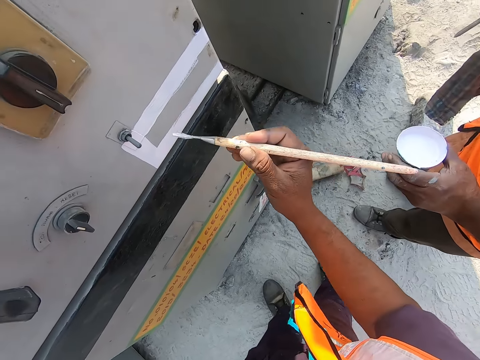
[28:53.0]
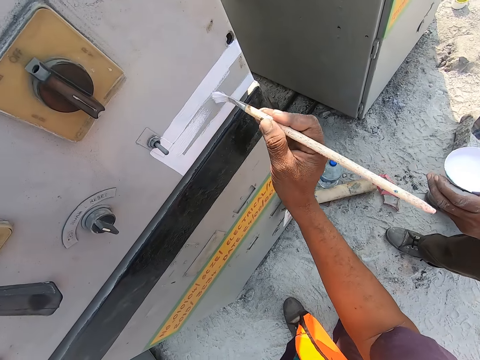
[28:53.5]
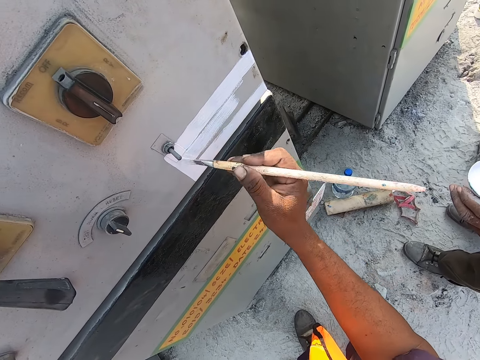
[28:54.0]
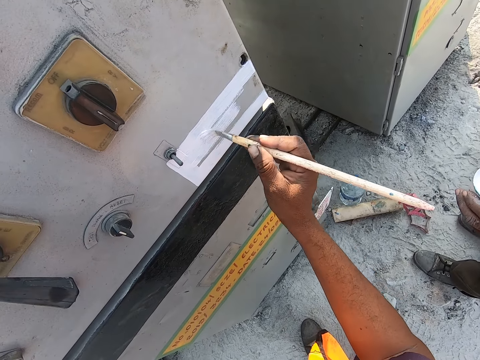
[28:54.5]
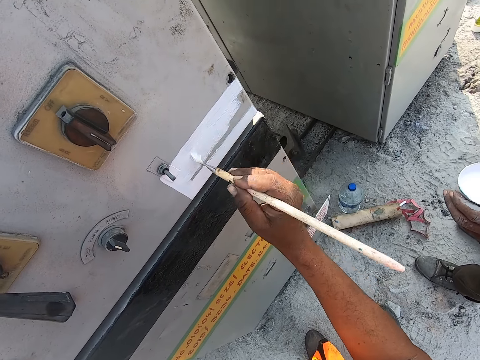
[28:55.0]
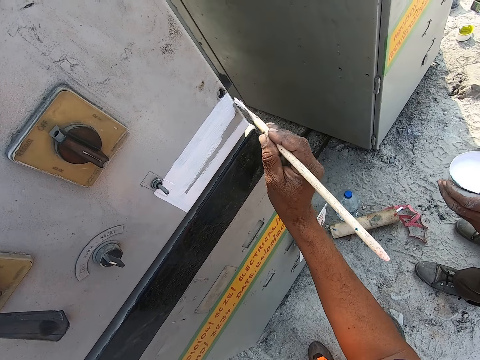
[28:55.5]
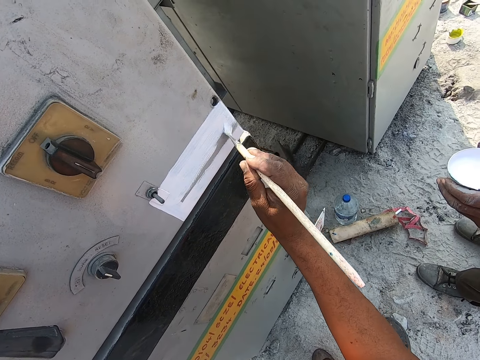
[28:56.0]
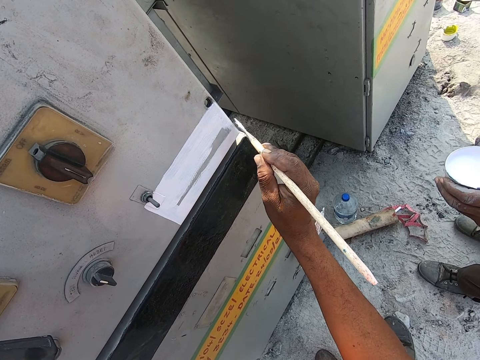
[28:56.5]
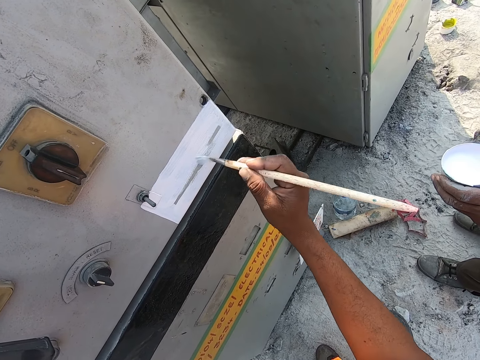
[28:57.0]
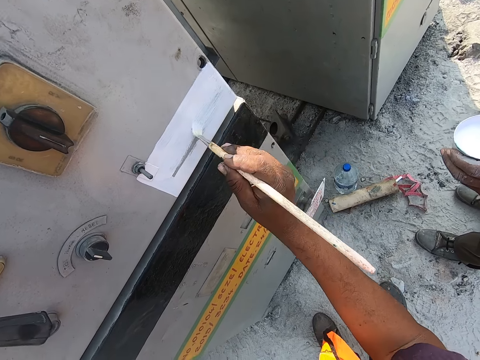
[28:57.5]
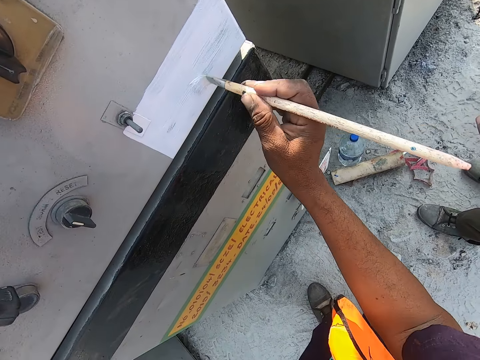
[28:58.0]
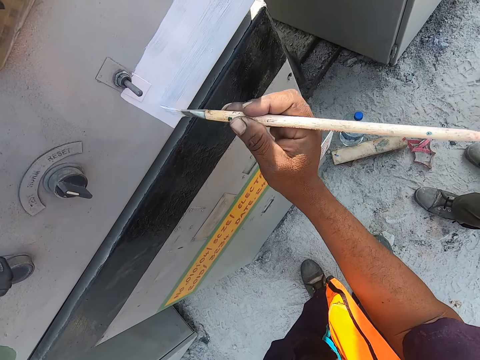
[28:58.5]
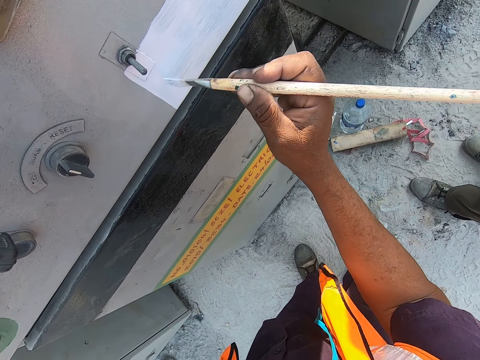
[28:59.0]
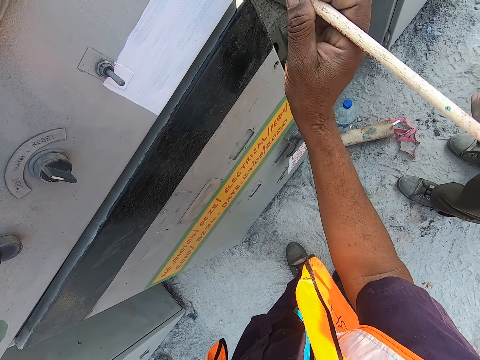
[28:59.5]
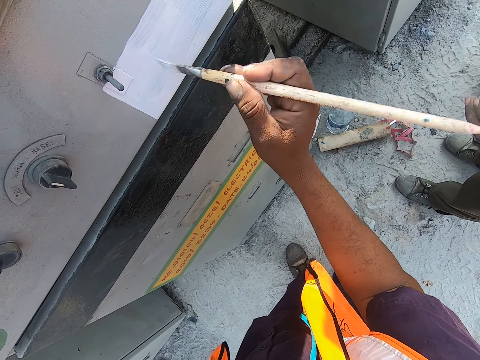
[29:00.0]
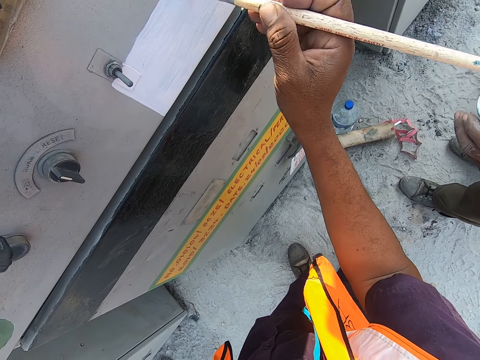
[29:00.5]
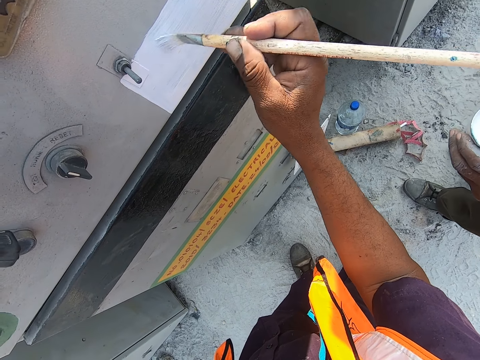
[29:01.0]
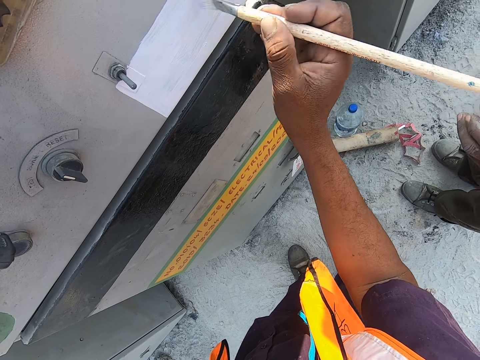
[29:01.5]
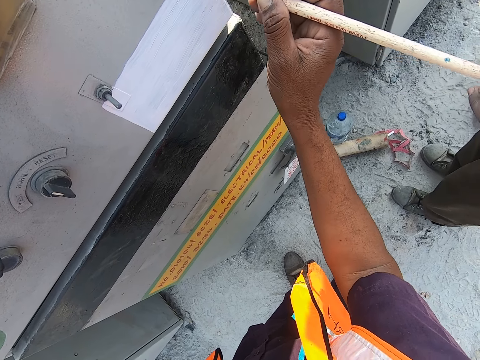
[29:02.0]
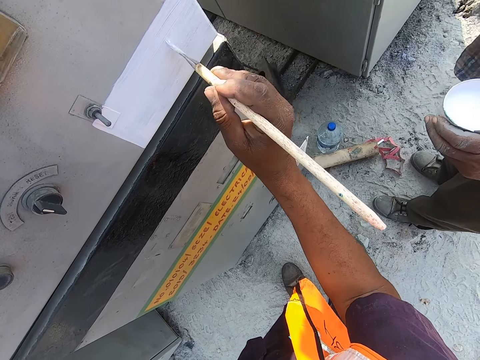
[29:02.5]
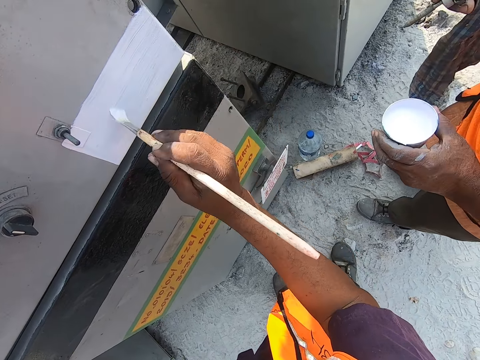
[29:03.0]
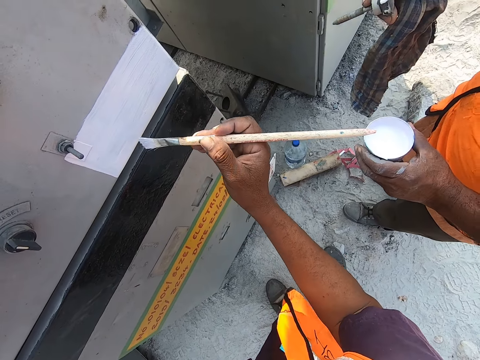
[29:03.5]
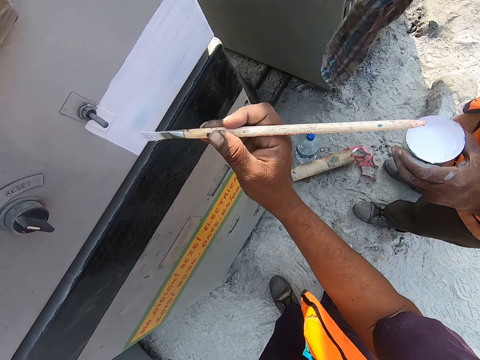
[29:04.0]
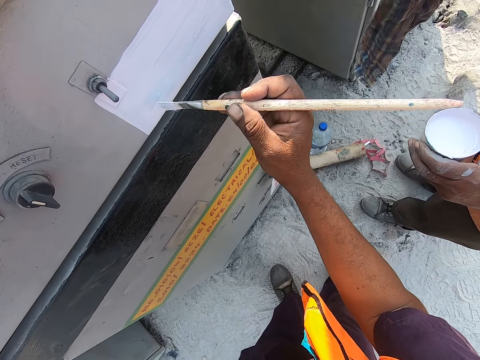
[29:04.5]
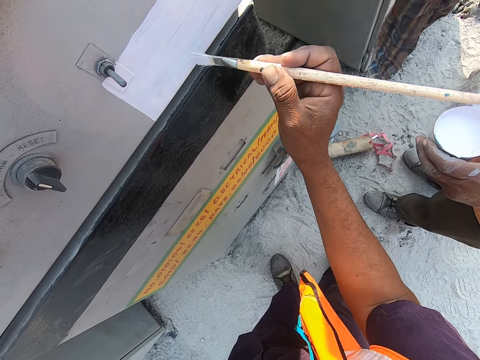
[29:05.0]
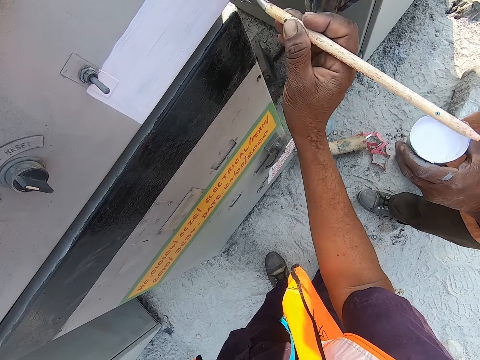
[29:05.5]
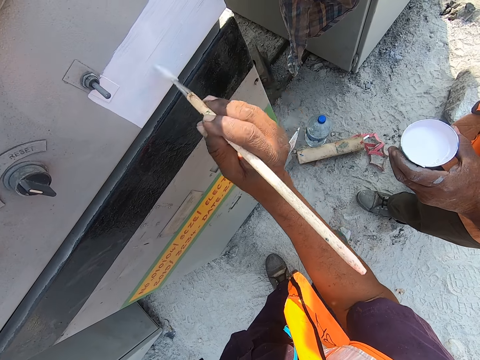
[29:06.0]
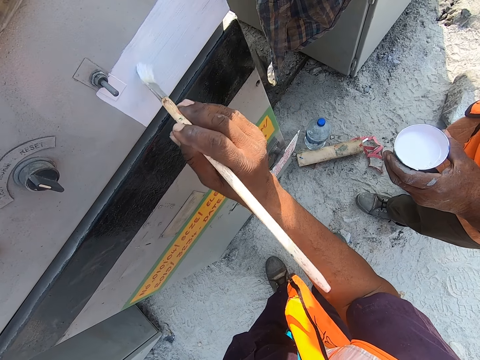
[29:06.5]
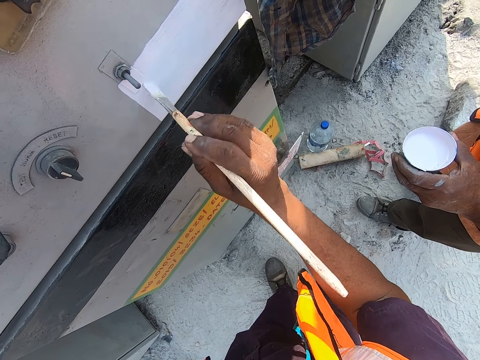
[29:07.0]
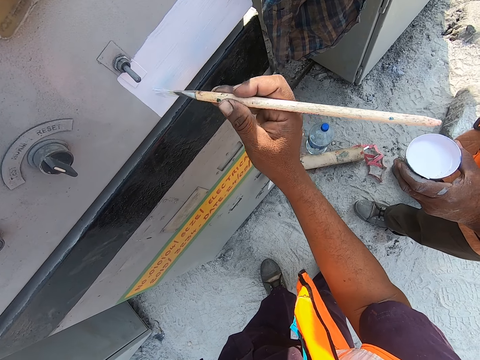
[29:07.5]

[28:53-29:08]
The camera wearer applies paint on the machine.

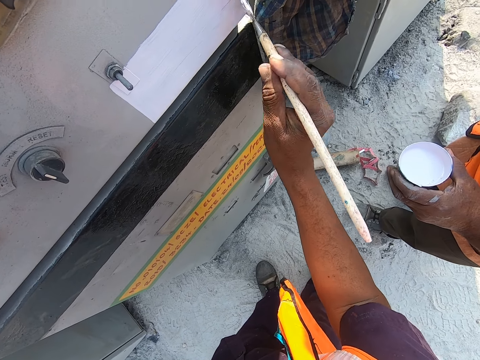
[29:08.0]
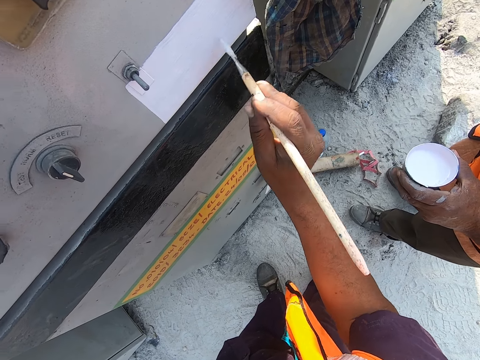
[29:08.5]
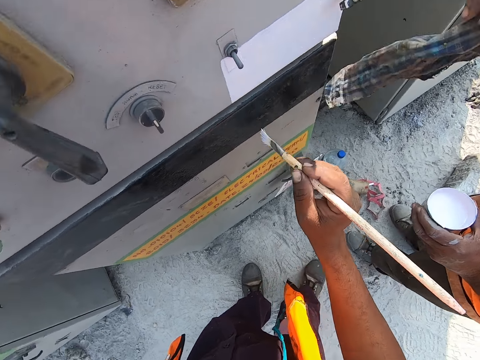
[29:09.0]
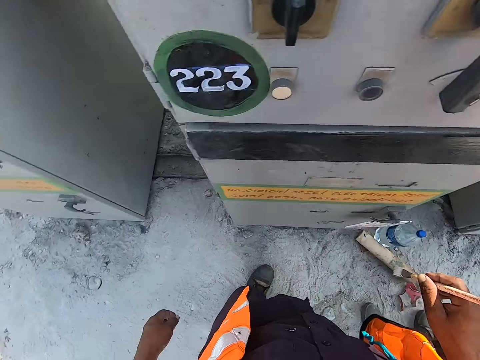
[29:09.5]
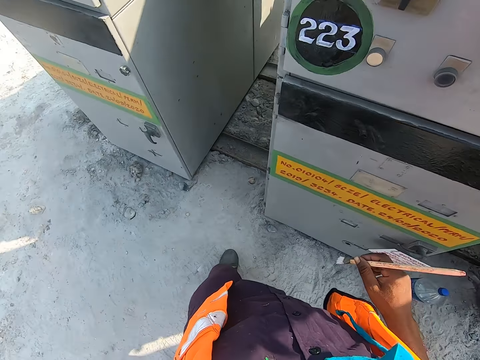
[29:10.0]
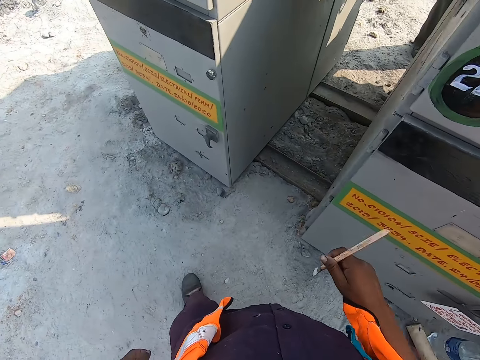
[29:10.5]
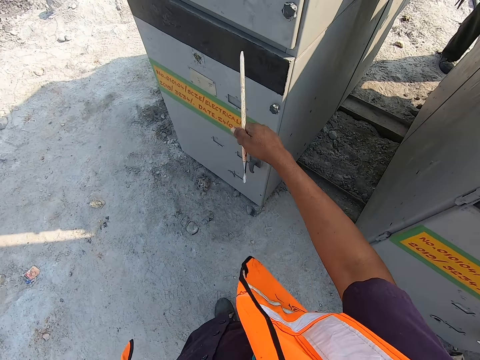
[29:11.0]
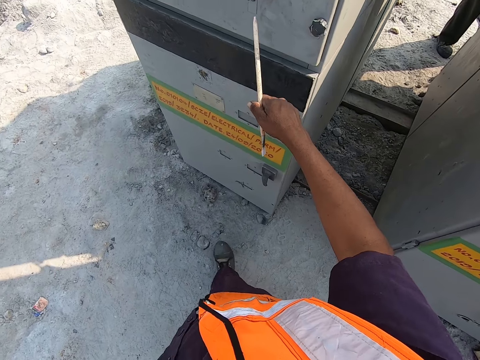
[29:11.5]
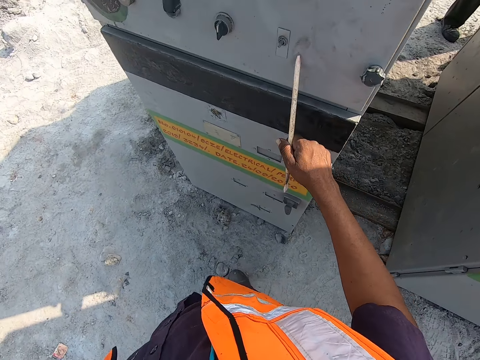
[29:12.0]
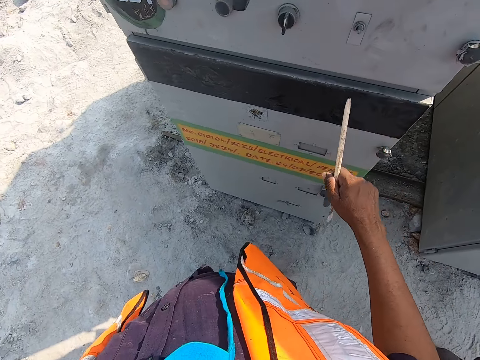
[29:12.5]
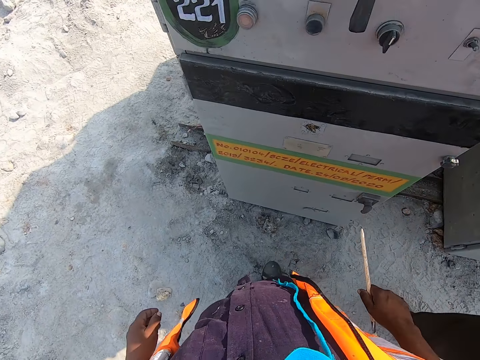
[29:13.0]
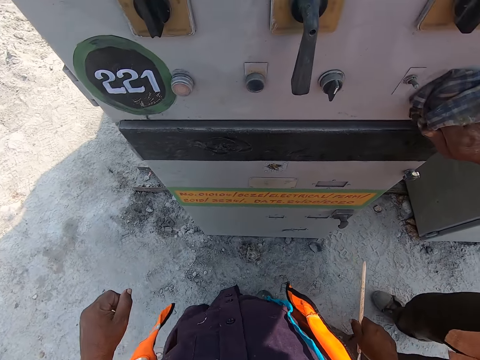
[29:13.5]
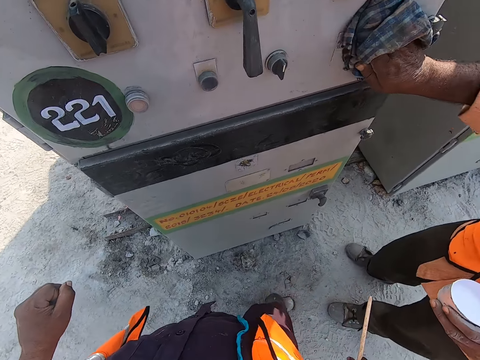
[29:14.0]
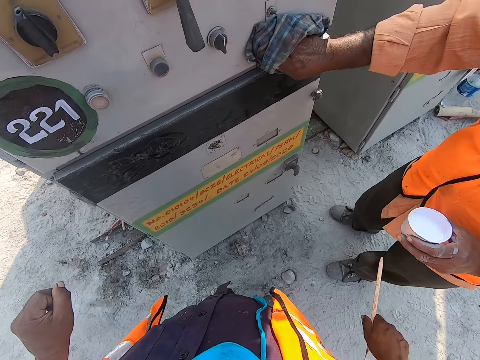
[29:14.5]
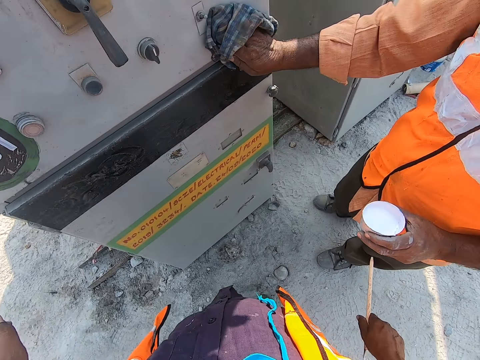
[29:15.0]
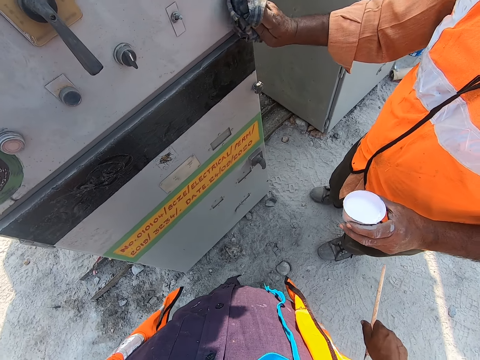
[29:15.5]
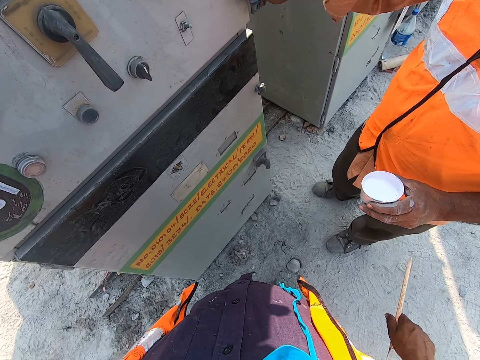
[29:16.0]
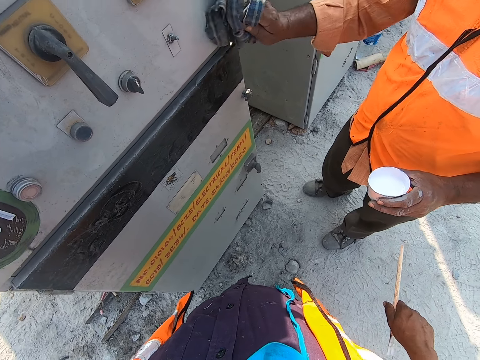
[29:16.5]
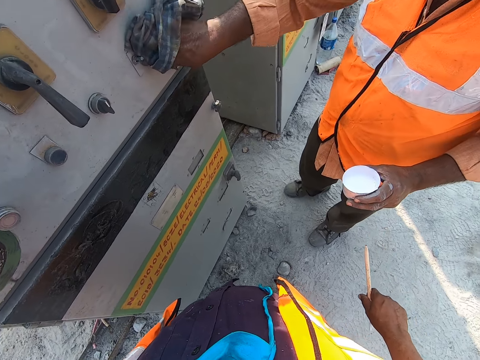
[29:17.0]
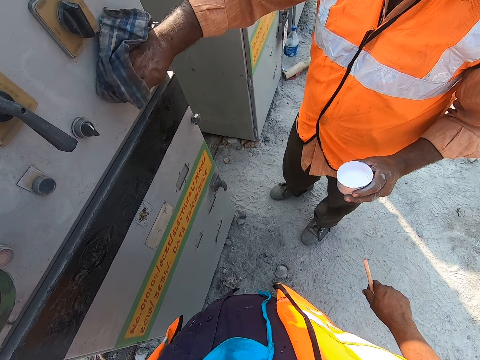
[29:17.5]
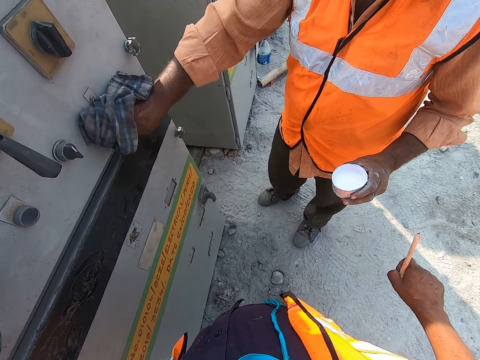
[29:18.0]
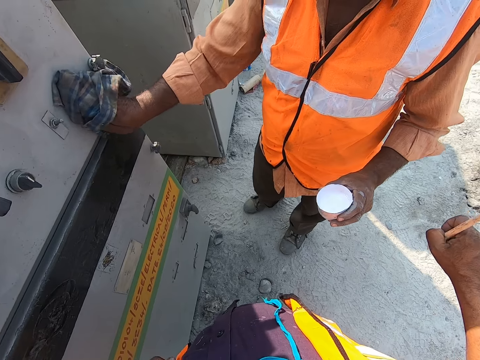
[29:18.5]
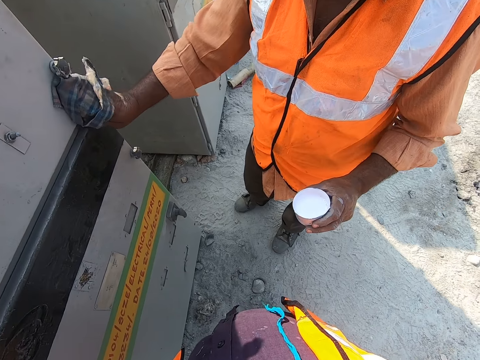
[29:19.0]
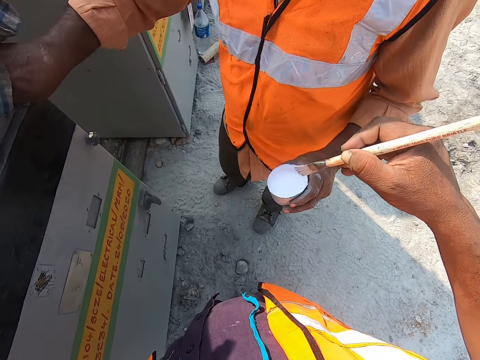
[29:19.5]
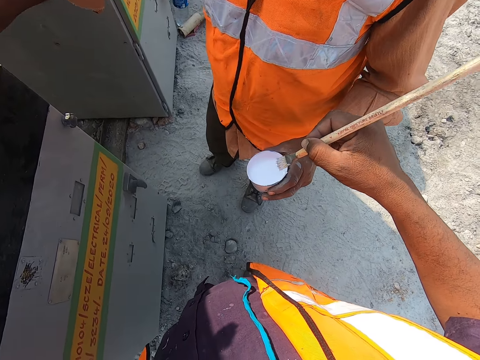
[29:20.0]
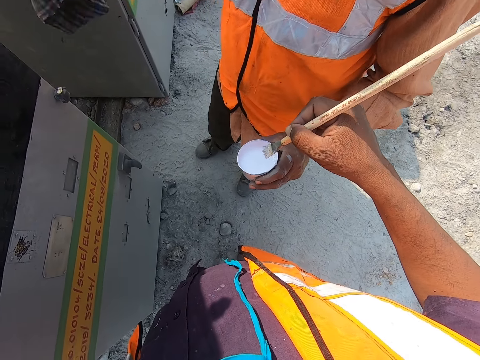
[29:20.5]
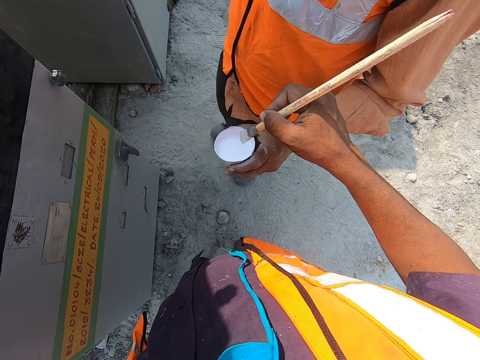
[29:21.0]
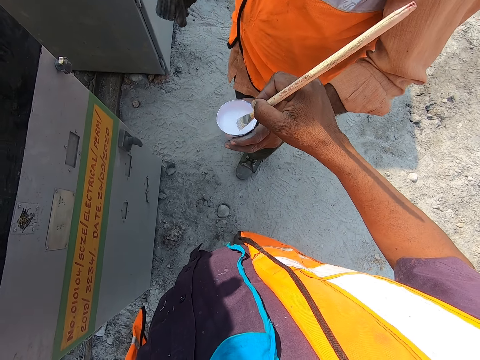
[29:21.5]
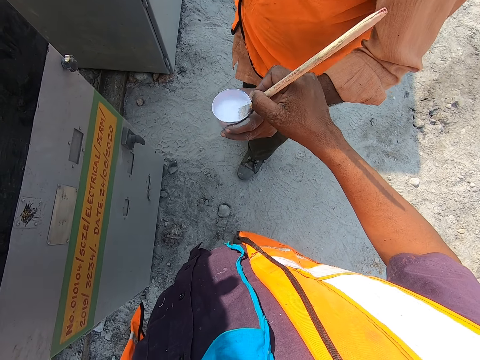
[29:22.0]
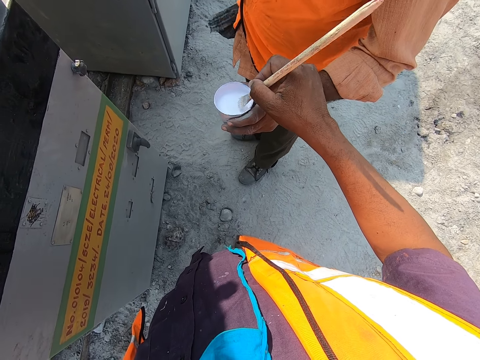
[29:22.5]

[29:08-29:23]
The camera wearer moves around. They hit the machine with the paintbrush. They move. A man wipes the machine. The camera wearer puts the paint brush in the paint container. They scoop paint.
